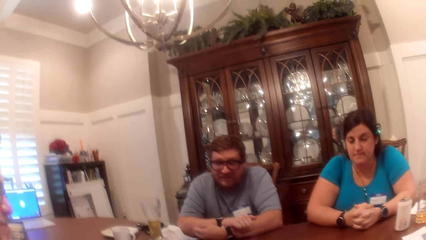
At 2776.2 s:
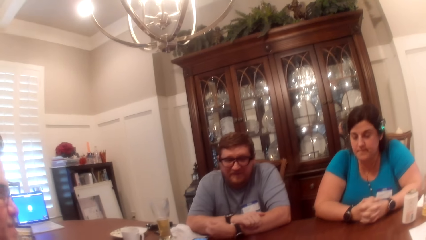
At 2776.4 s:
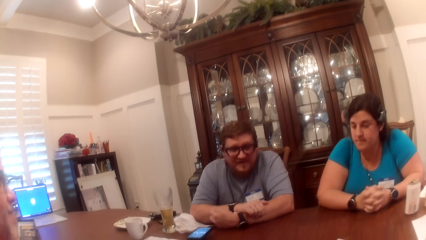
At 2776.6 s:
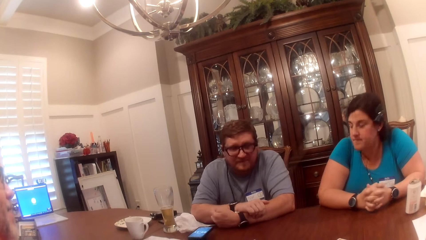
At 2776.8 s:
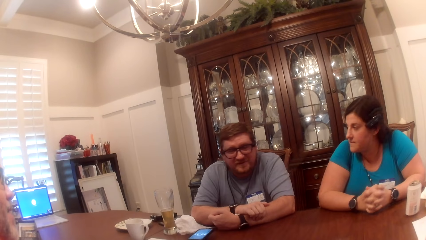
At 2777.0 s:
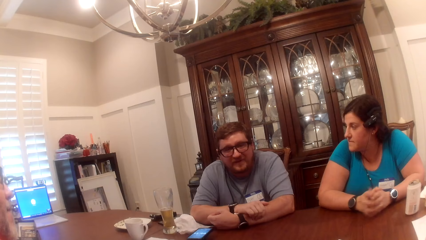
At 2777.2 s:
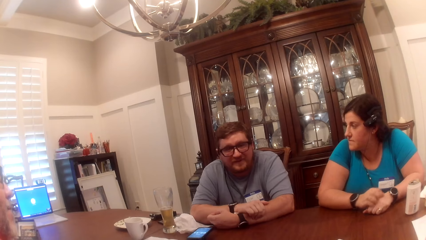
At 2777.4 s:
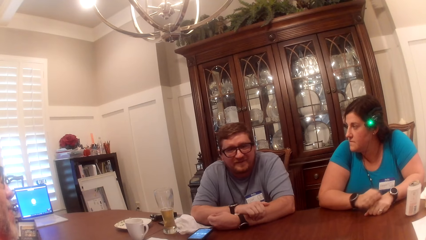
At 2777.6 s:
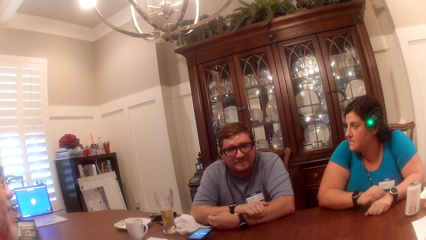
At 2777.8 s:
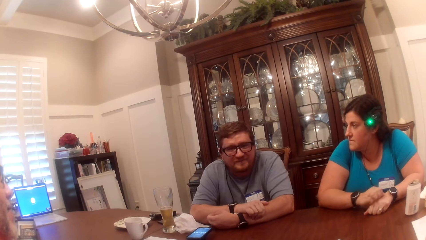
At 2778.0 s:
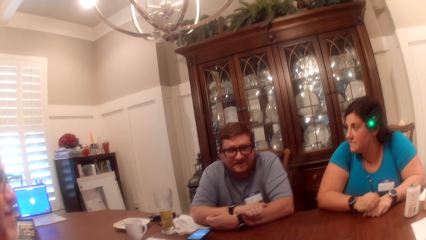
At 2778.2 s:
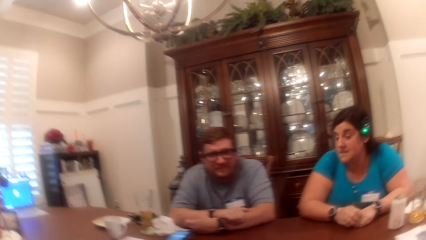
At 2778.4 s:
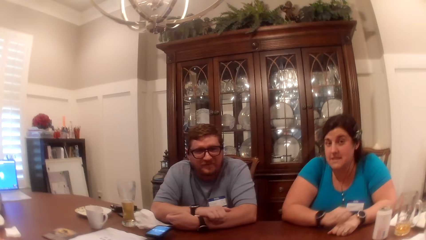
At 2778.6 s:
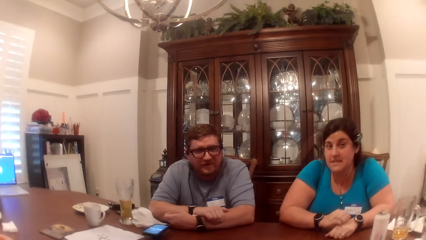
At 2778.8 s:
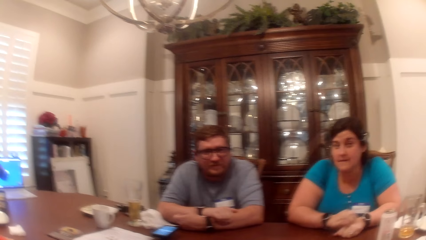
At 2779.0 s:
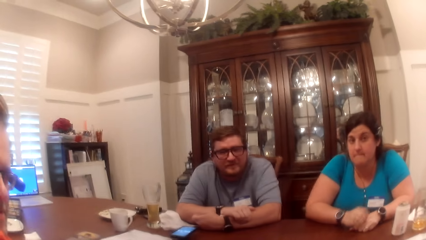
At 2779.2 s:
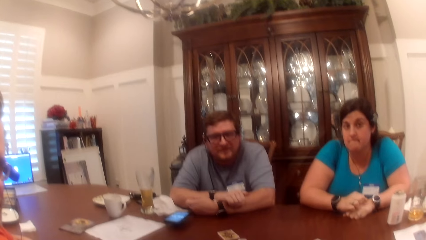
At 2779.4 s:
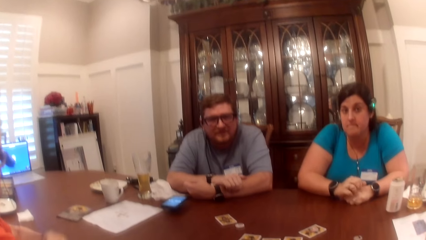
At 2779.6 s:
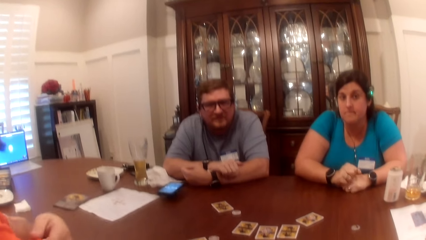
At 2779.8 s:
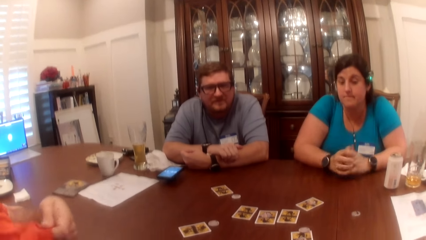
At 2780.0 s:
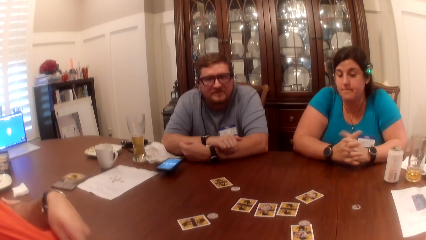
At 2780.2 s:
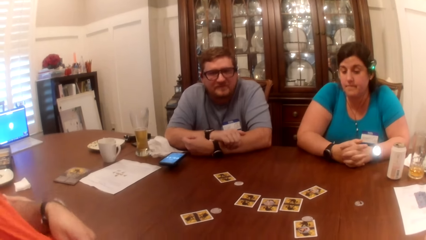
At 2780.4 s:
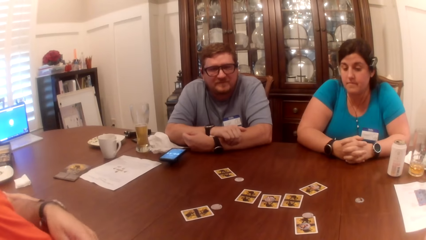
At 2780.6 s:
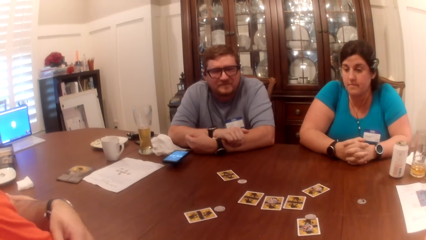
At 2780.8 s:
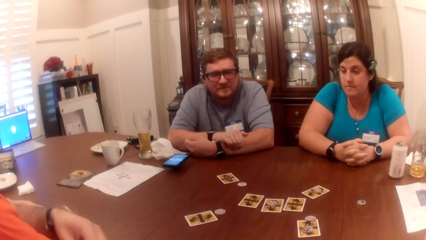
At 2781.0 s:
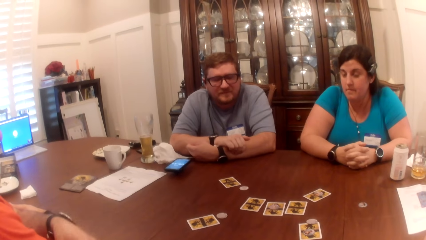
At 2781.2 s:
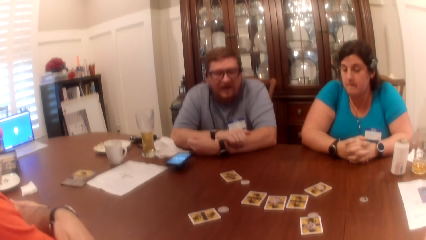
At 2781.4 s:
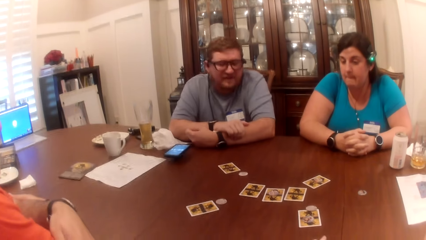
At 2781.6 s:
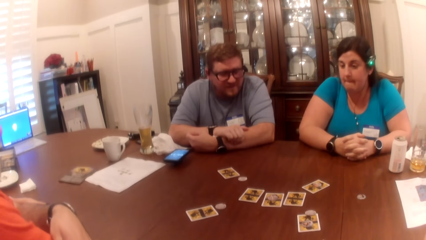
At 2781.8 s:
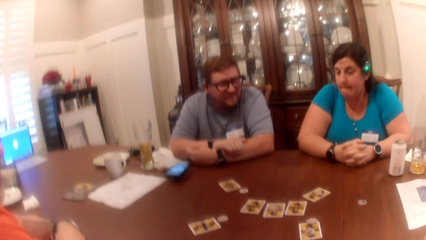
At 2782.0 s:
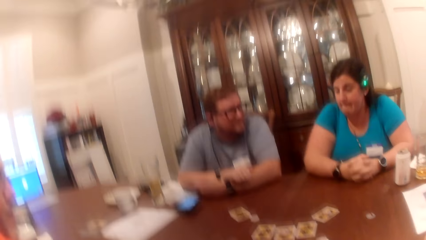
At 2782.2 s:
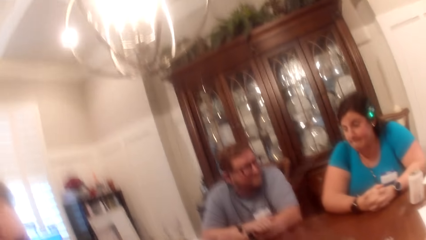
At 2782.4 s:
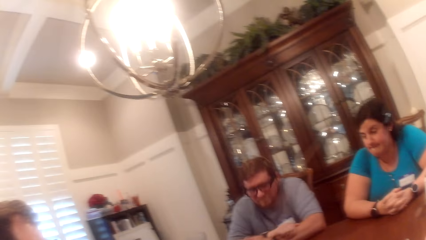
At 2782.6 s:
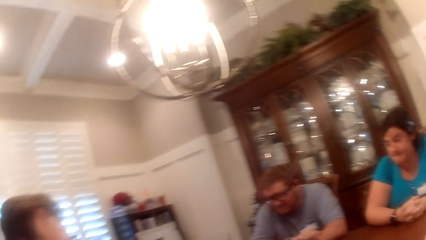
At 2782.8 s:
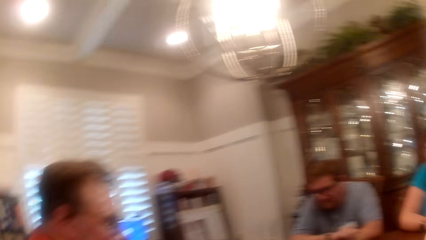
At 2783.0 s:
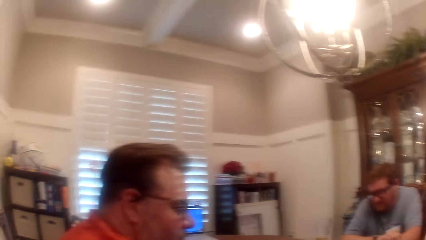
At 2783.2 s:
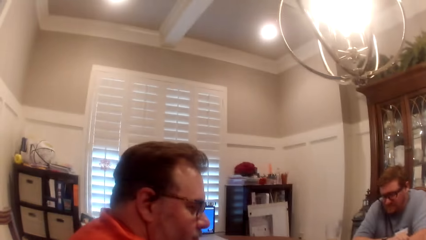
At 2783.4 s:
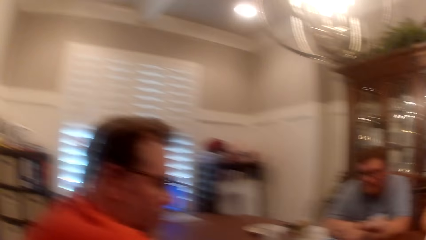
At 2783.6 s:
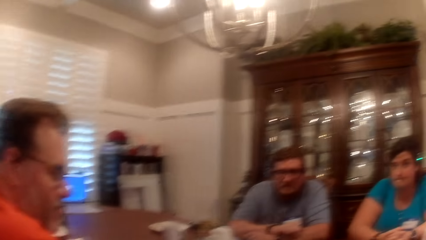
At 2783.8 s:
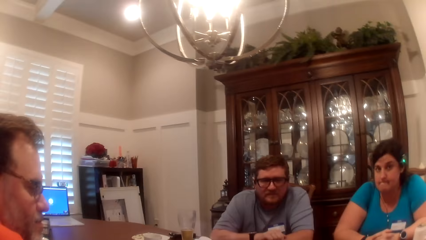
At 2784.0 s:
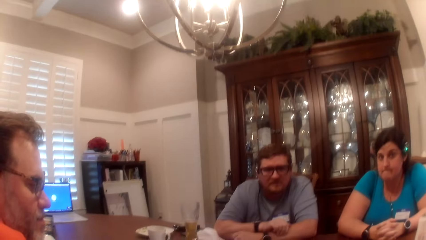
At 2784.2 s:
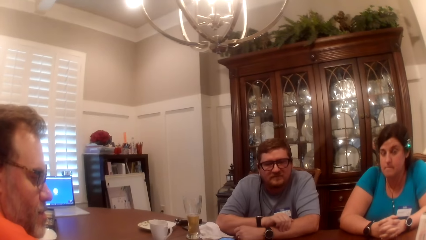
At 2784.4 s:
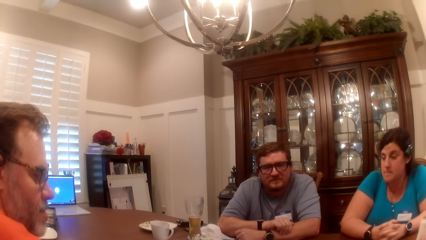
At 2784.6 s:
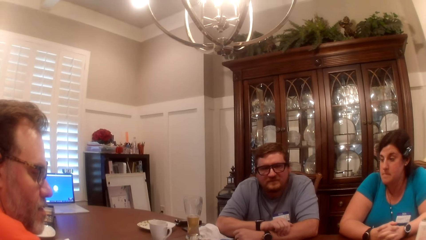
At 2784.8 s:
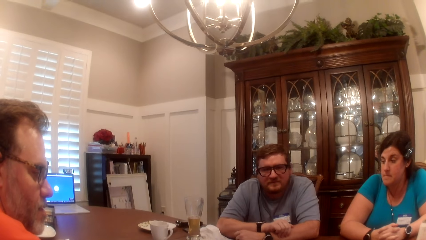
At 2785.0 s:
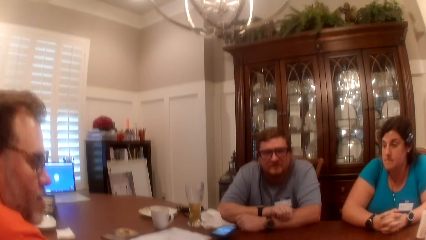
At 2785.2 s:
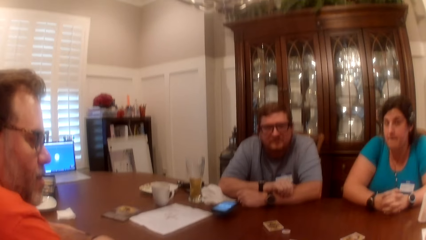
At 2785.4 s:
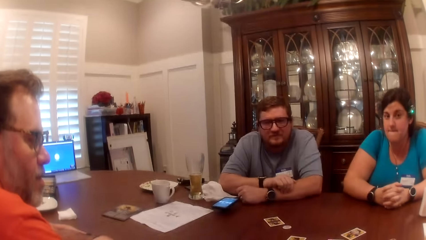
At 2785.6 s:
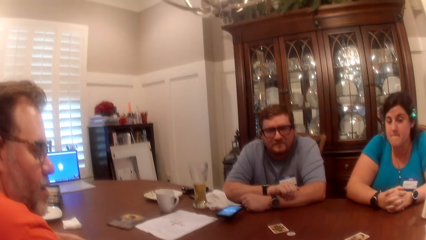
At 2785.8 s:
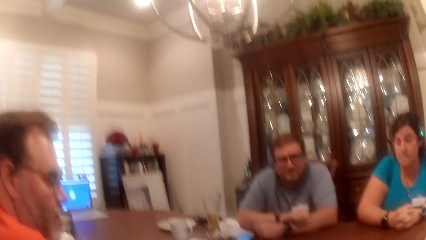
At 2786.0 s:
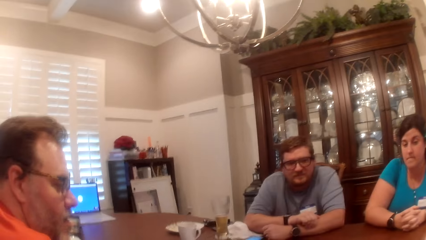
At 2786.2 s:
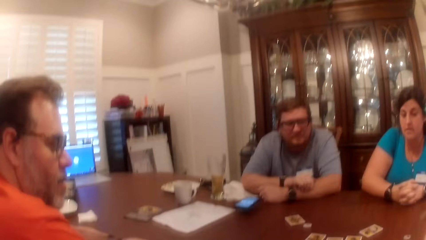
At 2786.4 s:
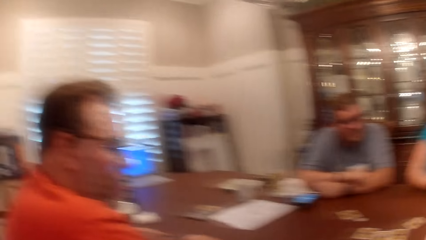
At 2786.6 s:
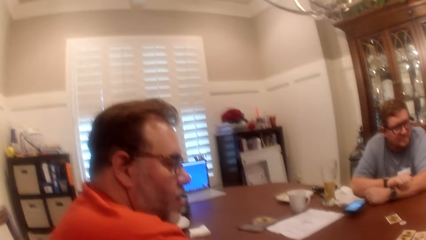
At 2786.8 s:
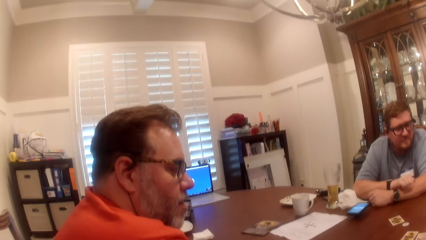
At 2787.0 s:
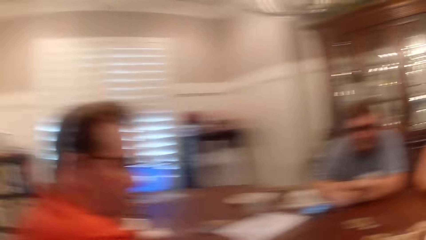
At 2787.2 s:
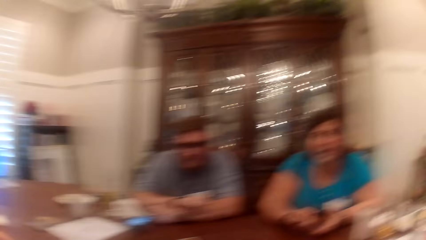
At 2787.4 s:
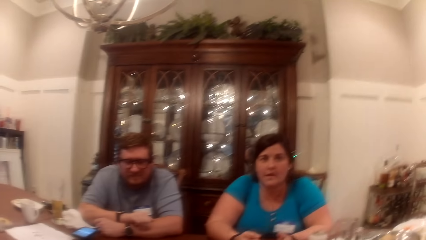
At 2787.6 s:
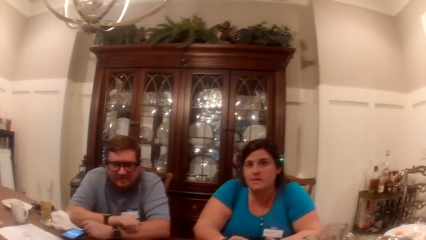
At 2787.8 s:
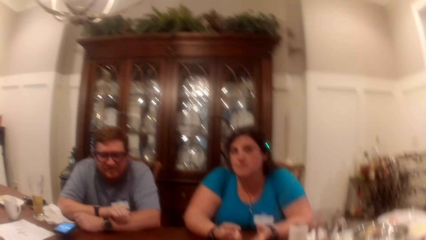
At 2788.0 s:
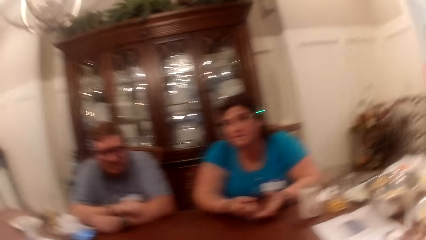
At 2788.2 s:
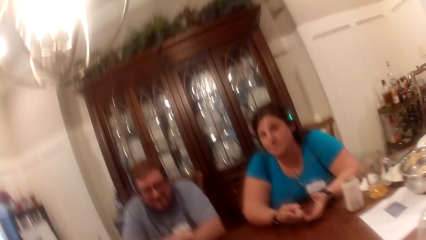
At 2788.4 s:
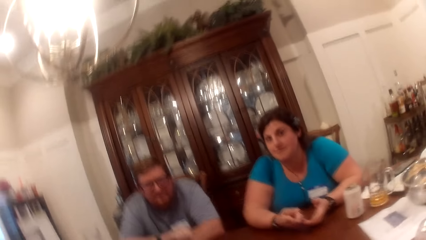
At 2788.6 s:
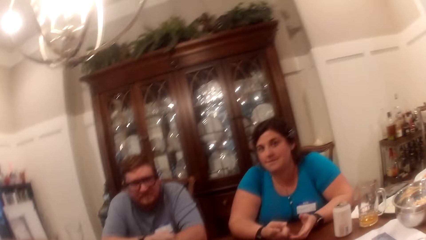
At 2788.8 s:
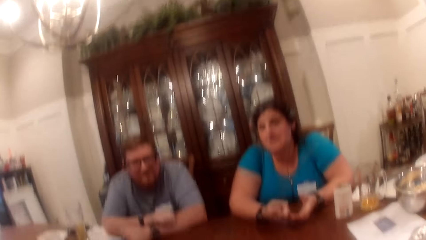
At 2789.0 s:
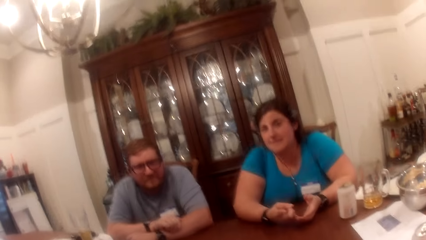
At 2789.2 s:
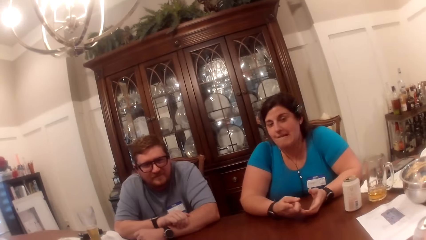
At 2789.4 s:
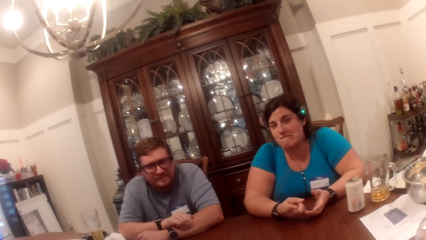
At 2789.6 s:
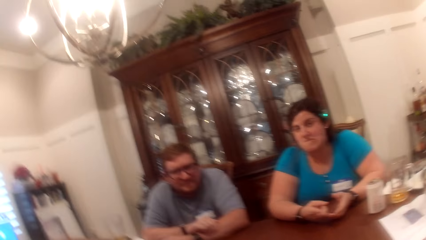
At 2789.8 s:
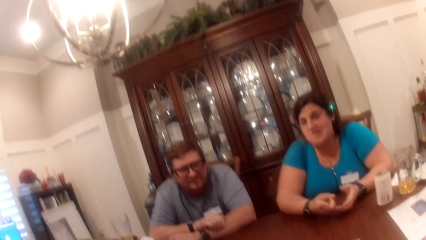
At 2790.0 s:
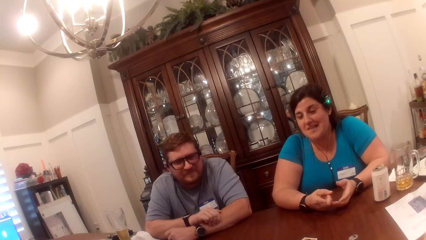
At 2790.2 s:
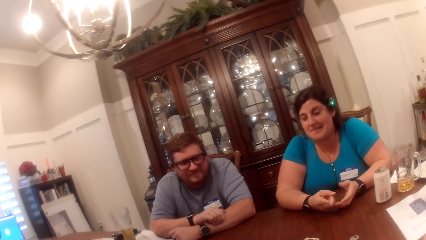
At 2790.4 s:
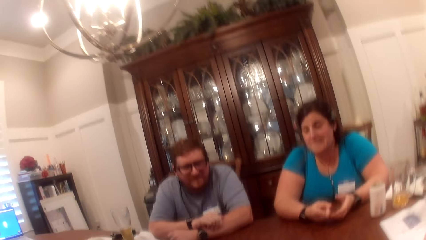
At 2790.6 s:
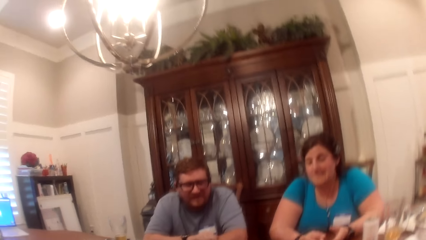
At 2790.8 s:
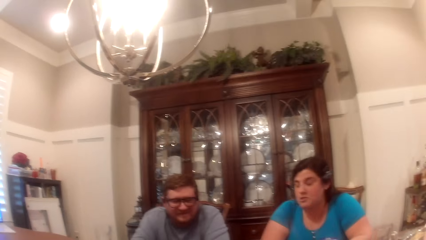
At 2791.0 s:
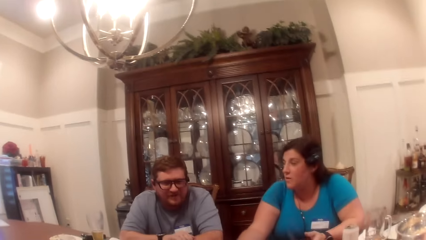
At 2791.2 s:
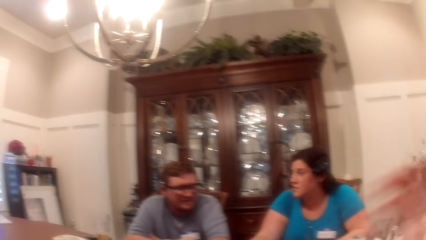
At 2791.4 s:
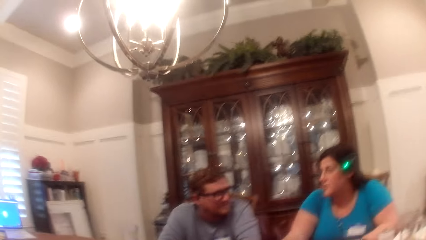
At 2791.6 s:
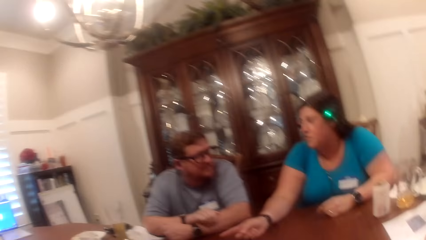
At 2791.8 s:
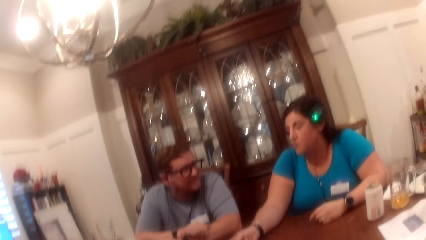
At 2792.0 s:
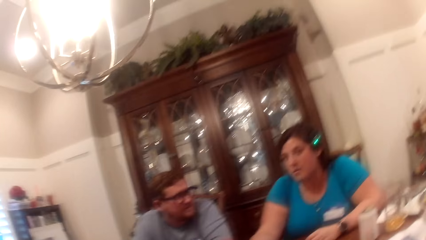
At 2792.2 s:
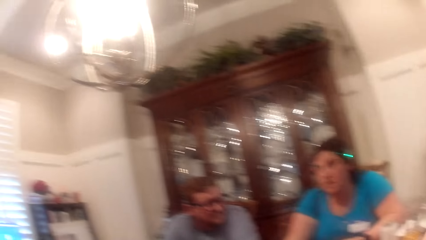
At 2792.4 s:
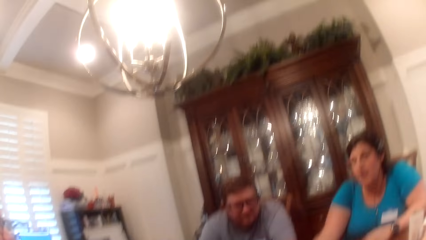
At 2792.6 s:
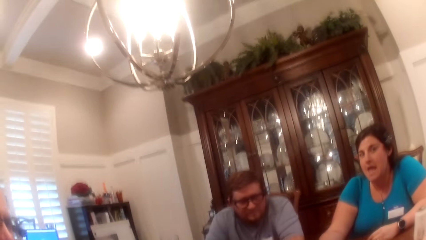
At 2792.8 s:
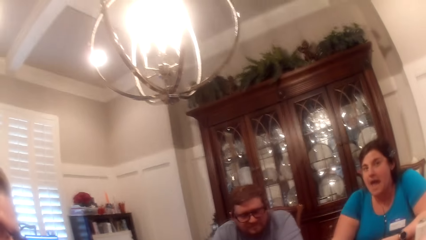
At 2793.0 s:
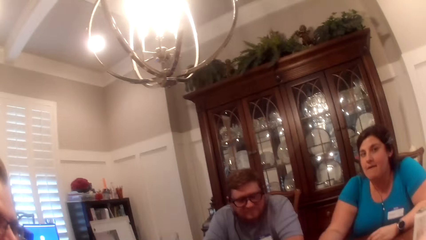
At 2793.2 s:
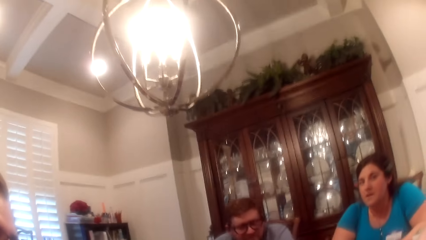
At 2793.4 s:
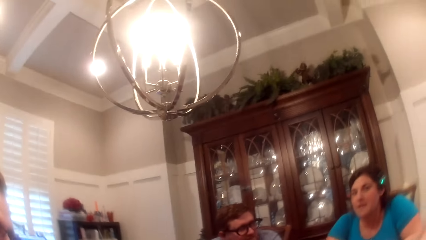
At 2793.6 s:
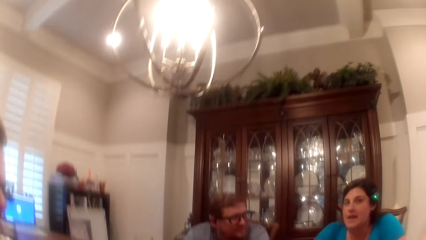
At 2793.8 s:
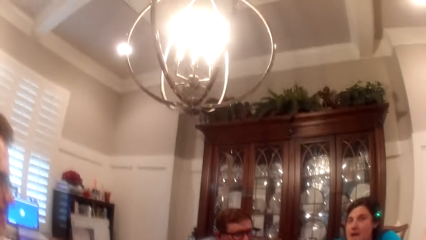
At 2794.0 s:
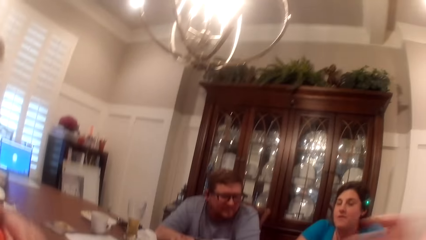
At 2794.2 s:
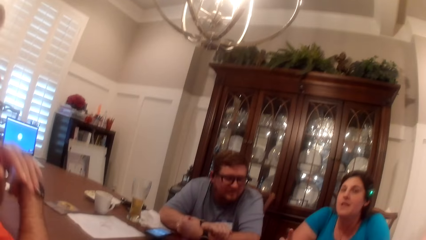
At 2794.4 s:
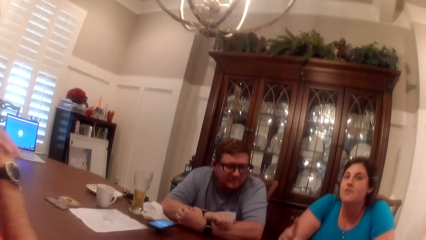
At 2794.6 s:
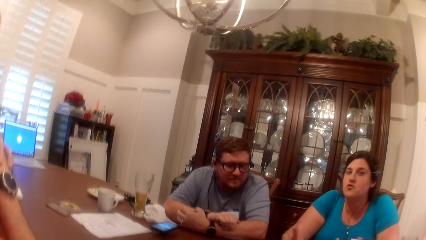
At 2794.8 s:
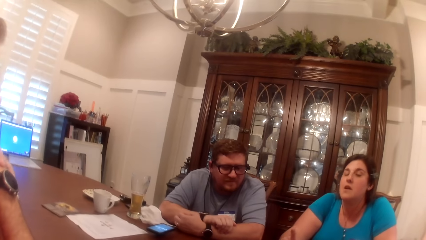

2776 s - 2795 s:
The camera wearer, a woman, a man and another man scroll the phone. The woman scratches her left hand with her right hand. The first man adjusts his cloth with his left hand. The camera wearer moves hands. The woman moves hands and converses with the first man, the other man and the camera wearer.
